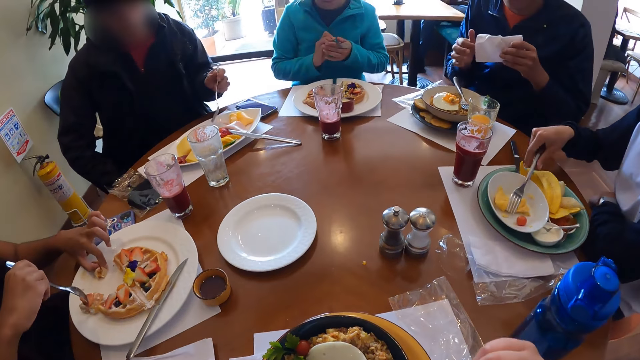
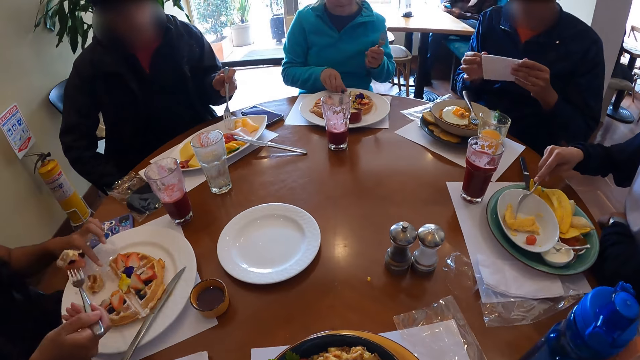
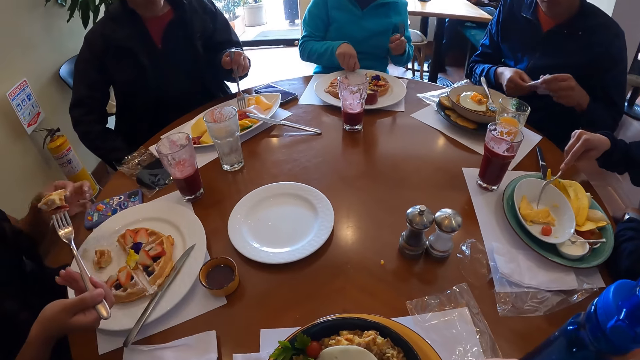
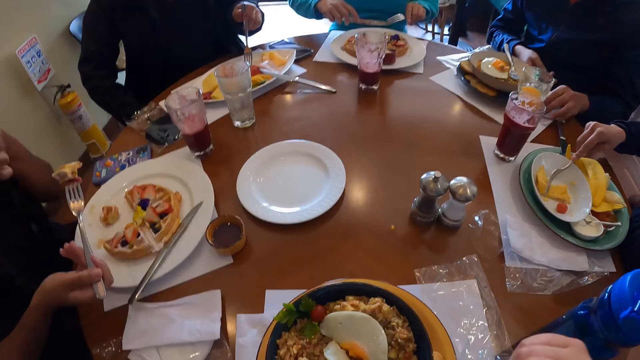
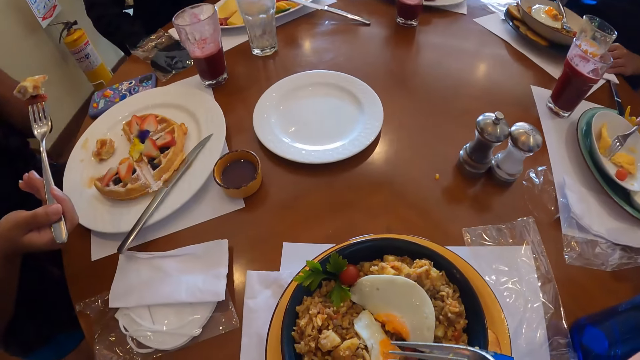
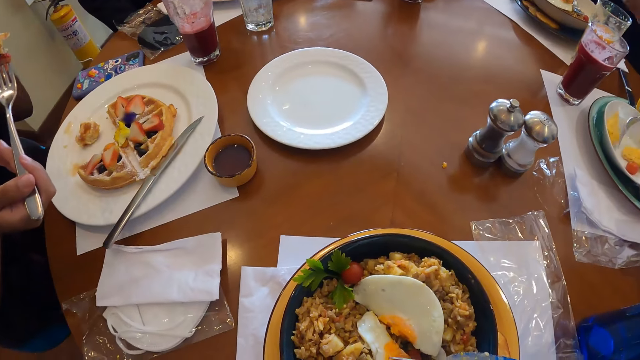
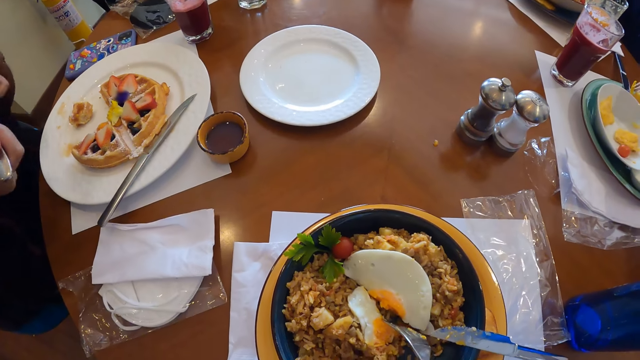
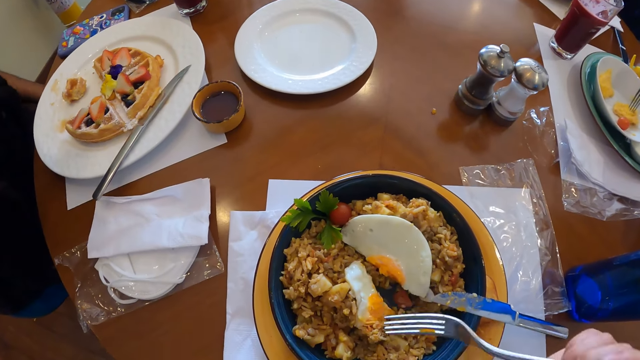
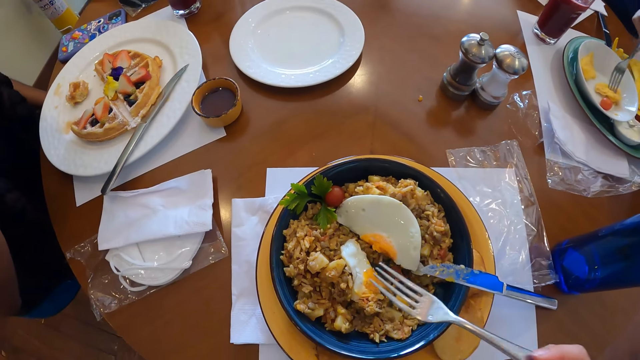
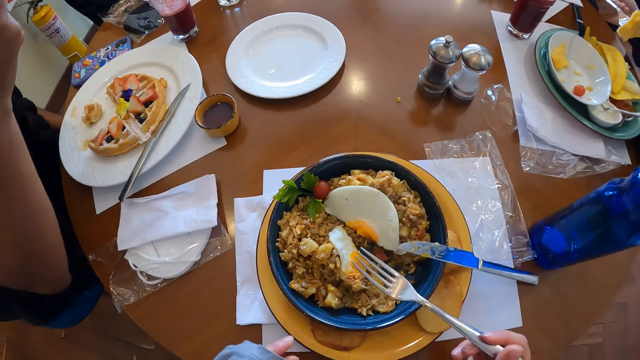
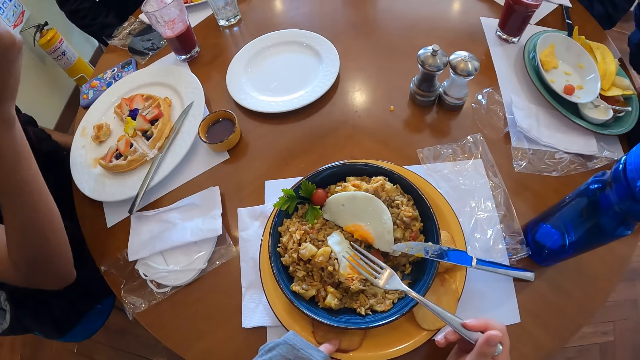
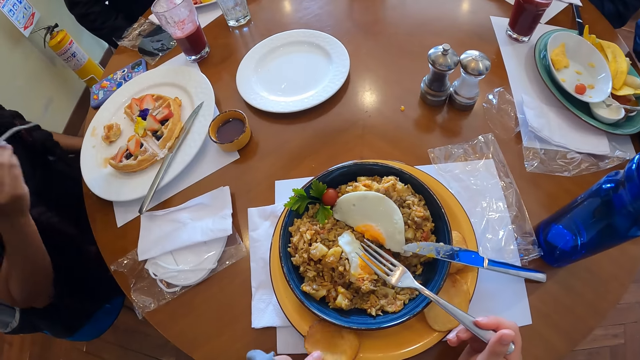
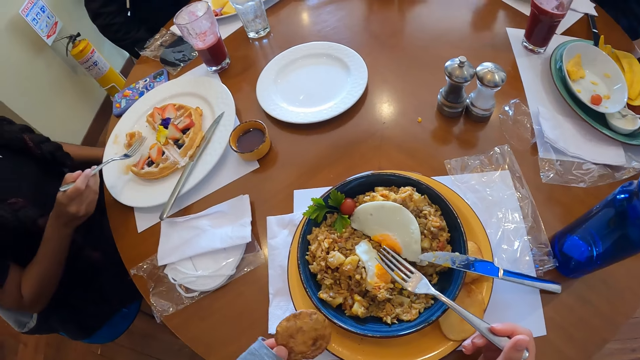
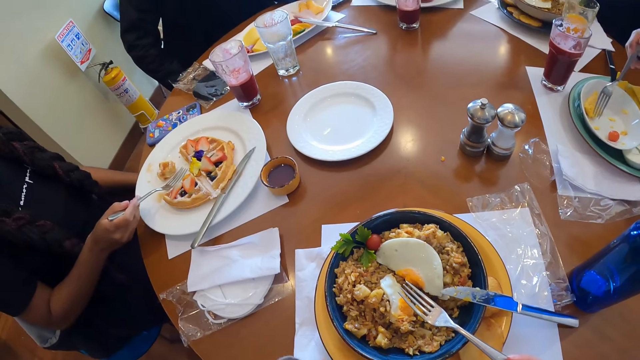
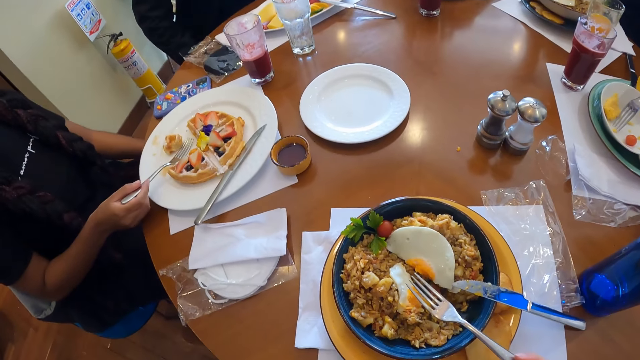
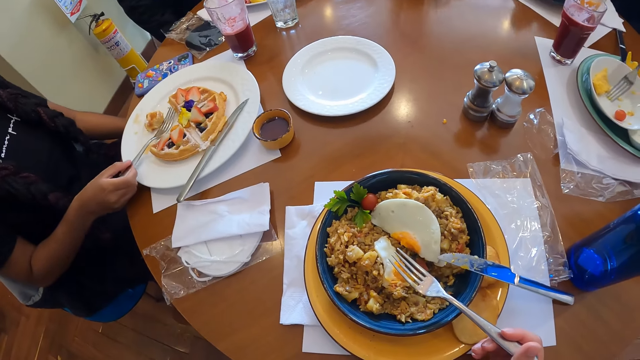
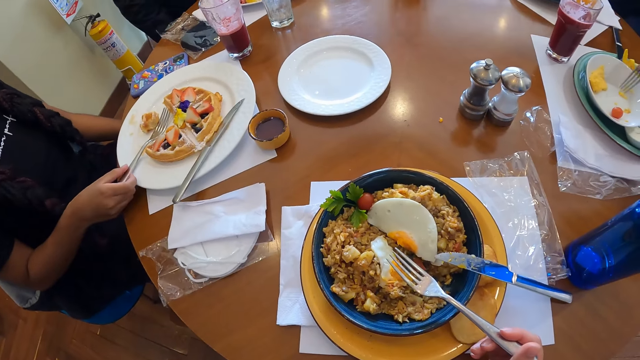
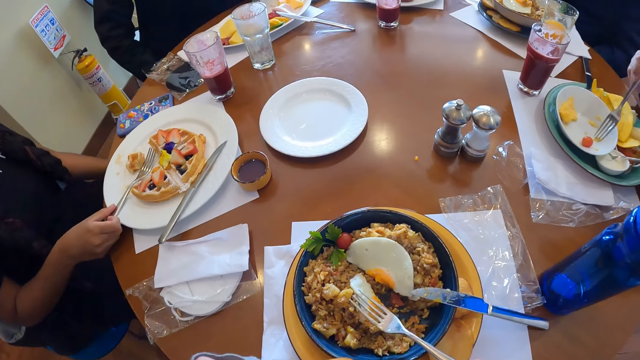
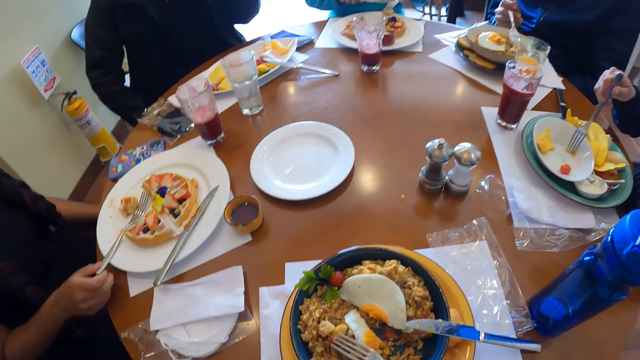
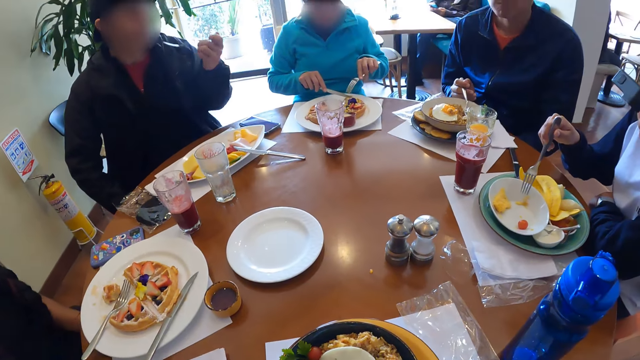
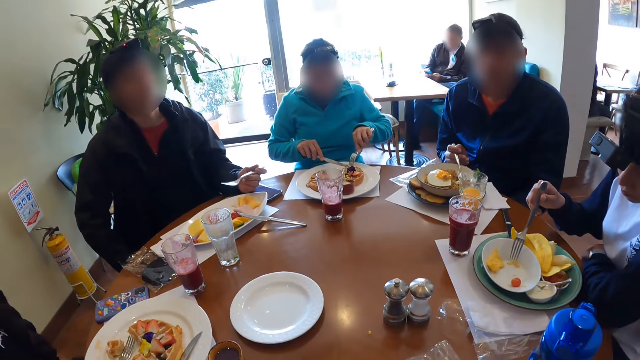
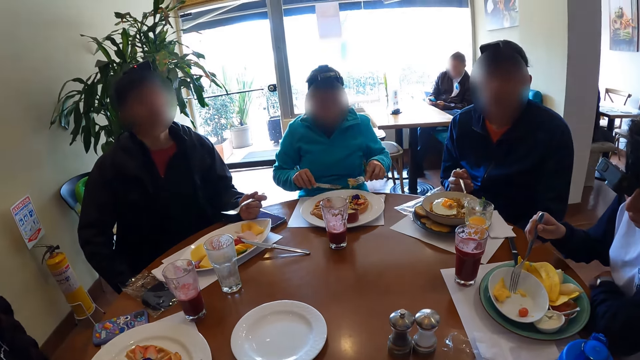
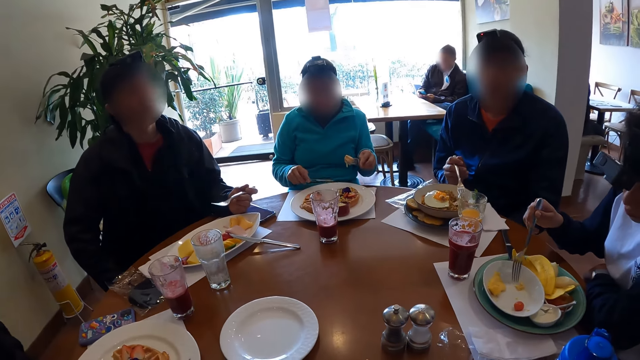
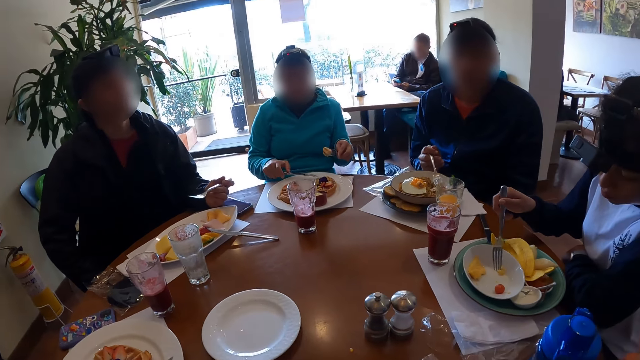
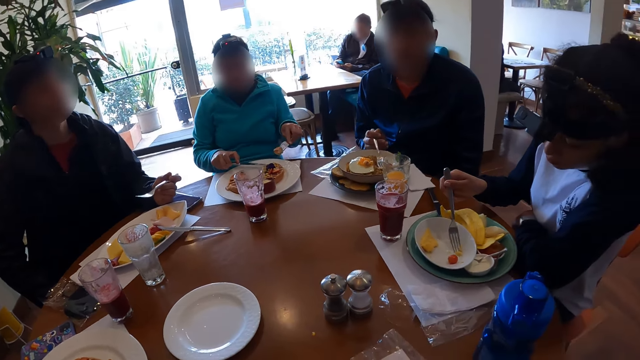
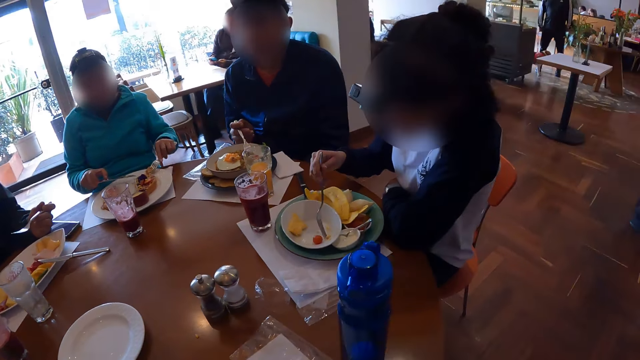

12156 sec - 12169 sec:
A lady picks the fruit with the fork. A woman passes the fork in her right hand to her left hand and picks the knife from the plate on the table with her right hand. A man places the serviette on the table with both hands. Another woman picks pancake from the plate on the table with the fork in her right hand. A third woman eats the cake. The third woman places the fork in her right hand on the plate. The camera wearer looks around. They look around in the restaurant. Another man puts the fruit in his mouth with the fork in his left hand. The third woman takes waffles from the plate with the fork in her left hand.

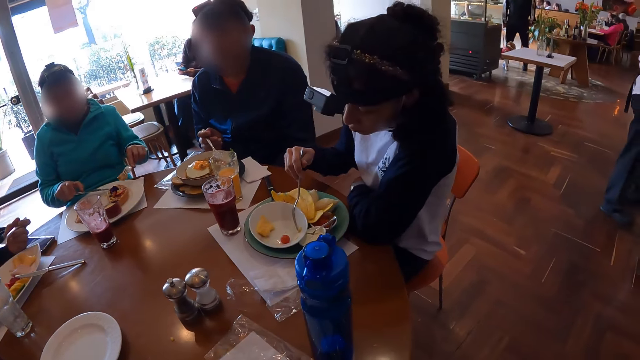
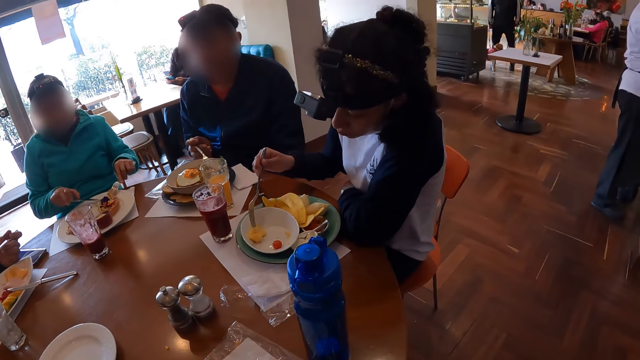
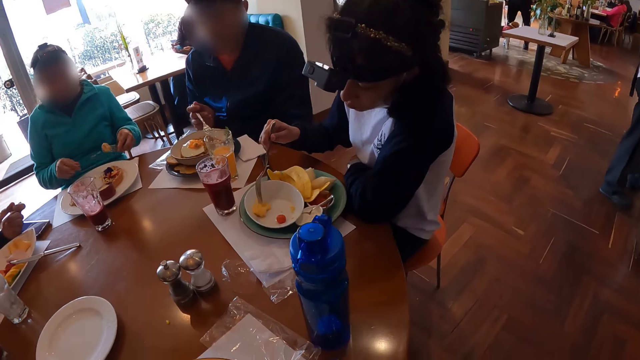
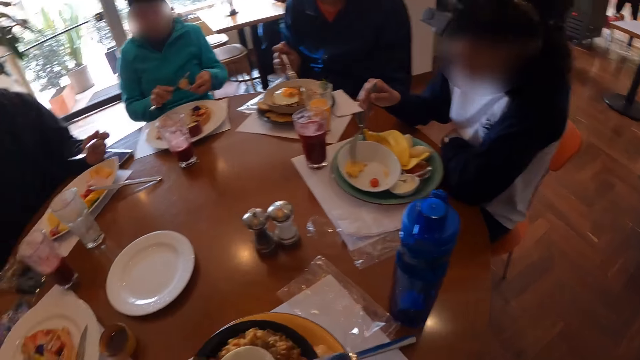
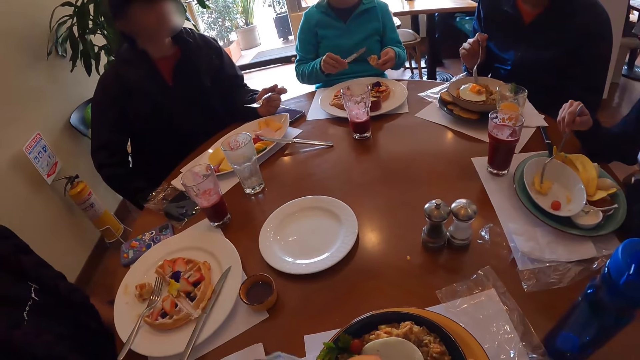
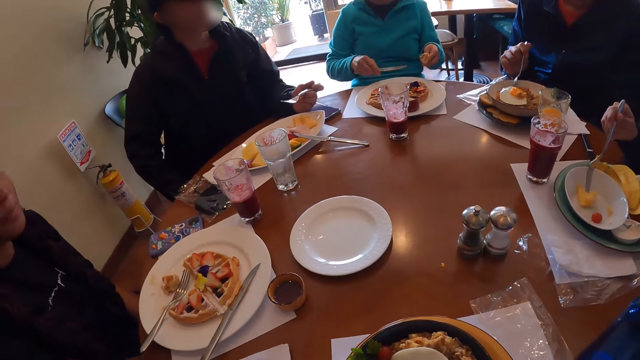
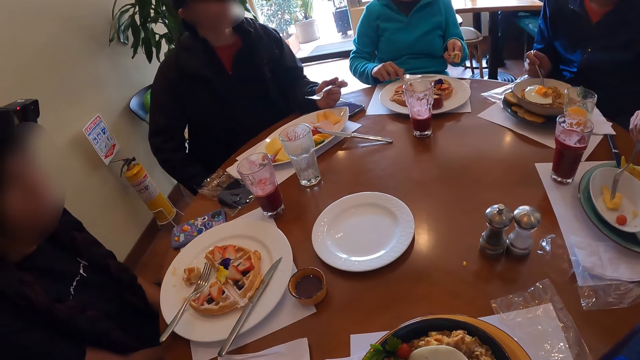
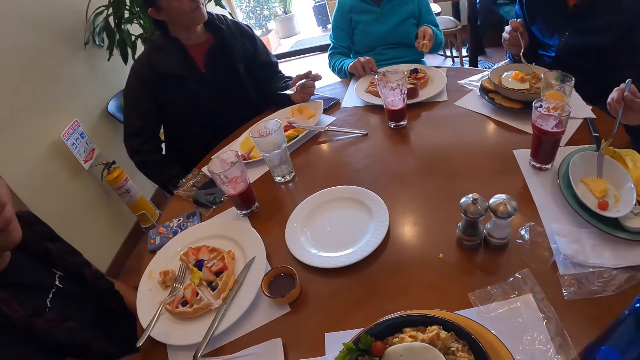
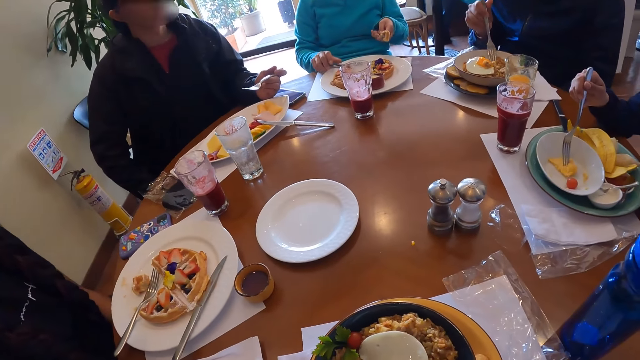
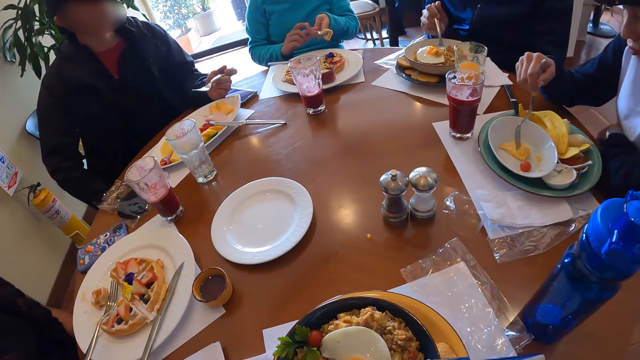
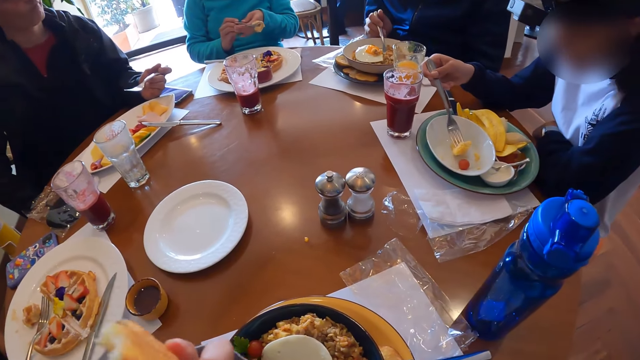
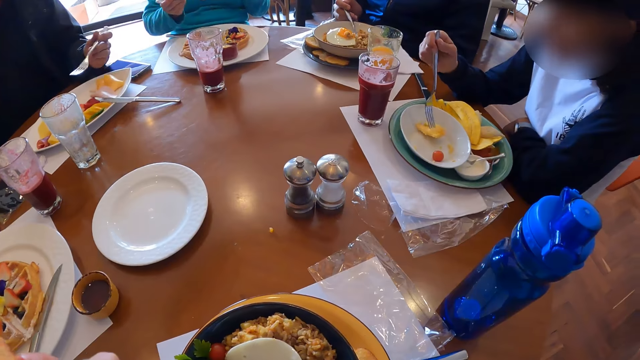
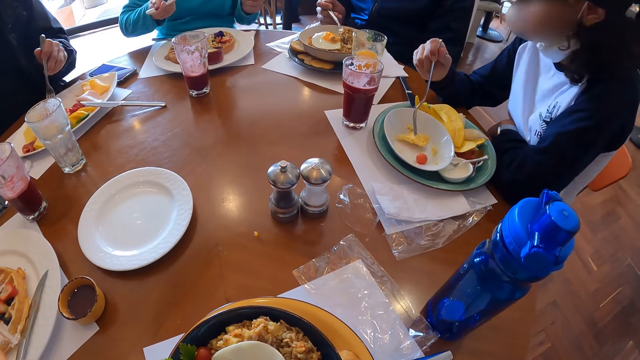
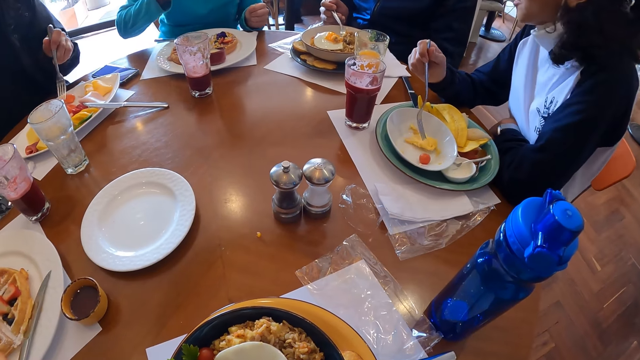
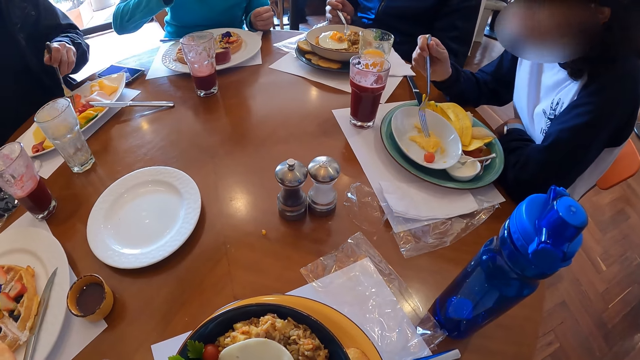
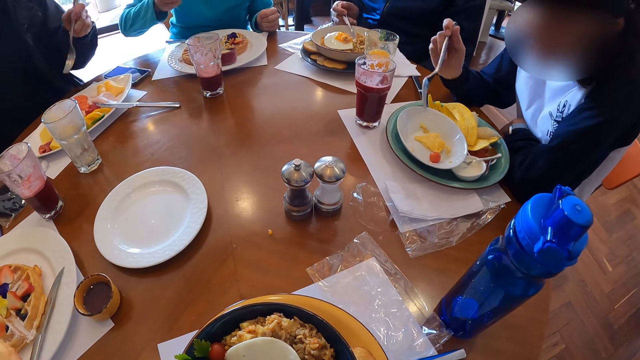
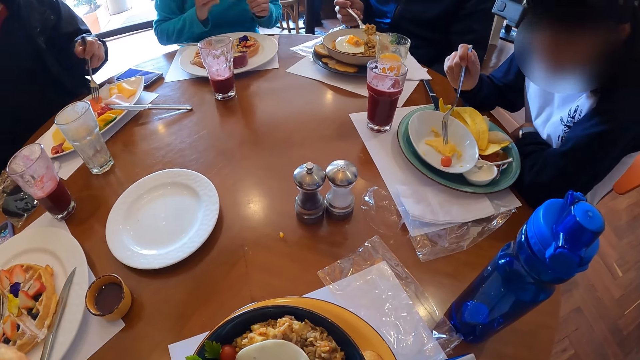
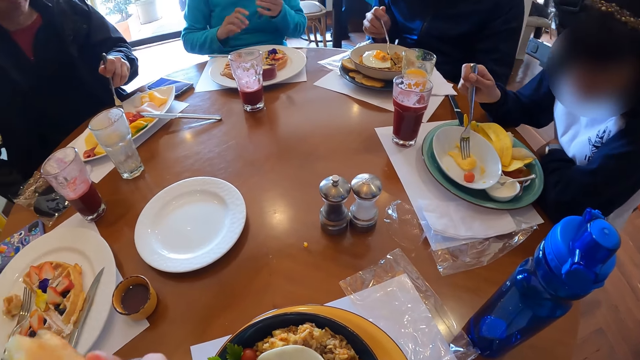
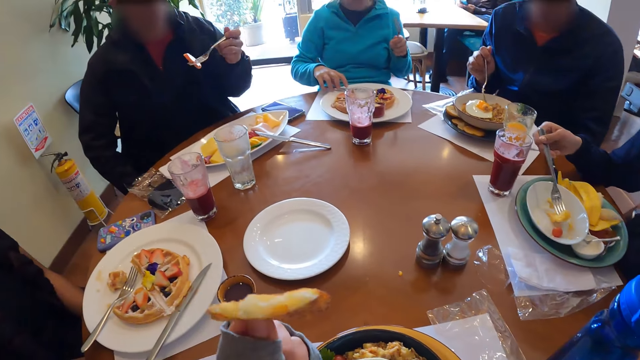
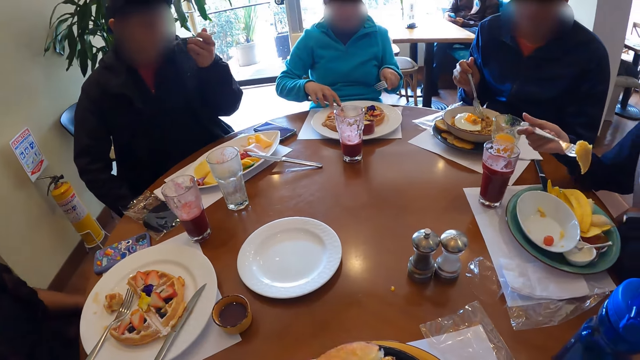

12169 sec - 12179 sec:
A woman rubs the knife in her right hand on the waffles on the fork in her left hand. The camera wearer eats a potato wedge. The woman drops the knife on the plate with her right hand. A man takes Chinese fried rice from a plate on the table with the fork in his right hand. The woman passes the fork from her left hand to her right hand. The camera wearer holds the waffles in his left hand. Another man takes fruit from the plate with the fork in his left hand. The woman passes the fork from her right hand to her left hand. A third man takes fruit from the plate with the fork in his right hand. The woman picks the knife from the plate with her right hand. The second man puts the fruit into his mouth with the fork in his left hand.
